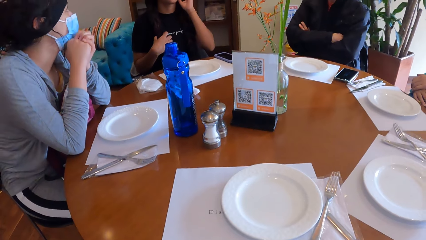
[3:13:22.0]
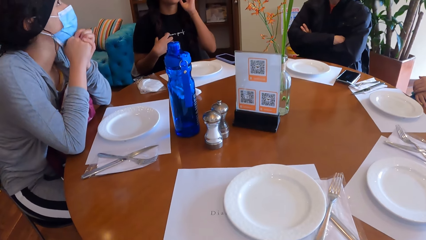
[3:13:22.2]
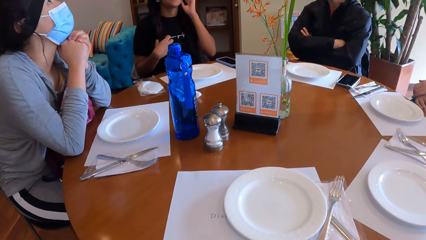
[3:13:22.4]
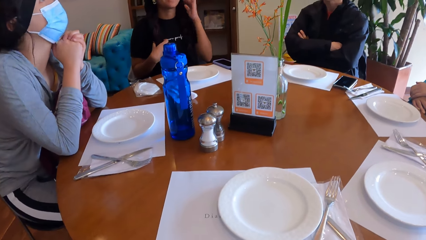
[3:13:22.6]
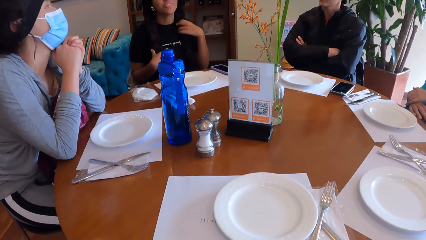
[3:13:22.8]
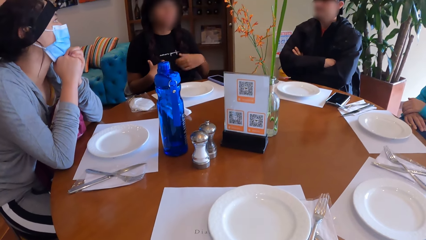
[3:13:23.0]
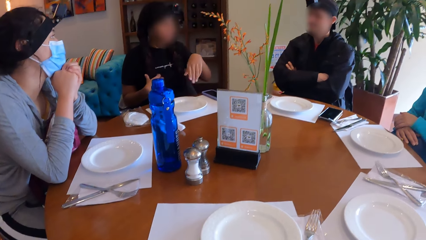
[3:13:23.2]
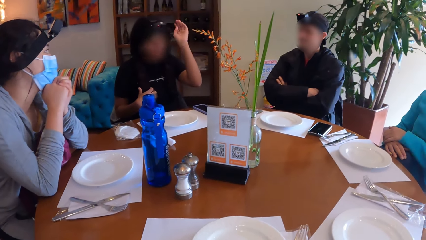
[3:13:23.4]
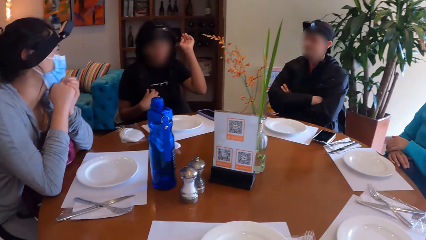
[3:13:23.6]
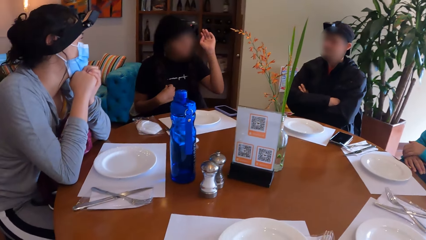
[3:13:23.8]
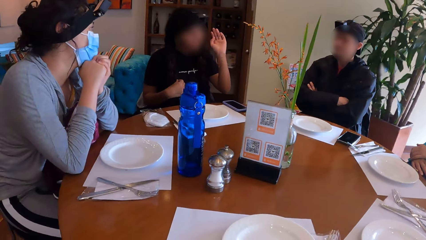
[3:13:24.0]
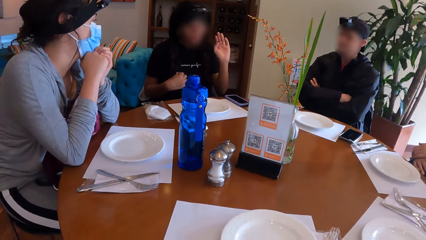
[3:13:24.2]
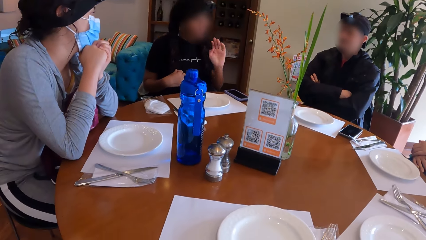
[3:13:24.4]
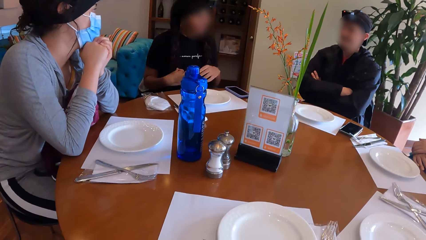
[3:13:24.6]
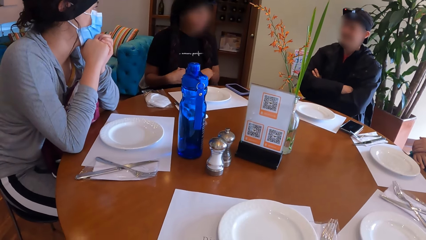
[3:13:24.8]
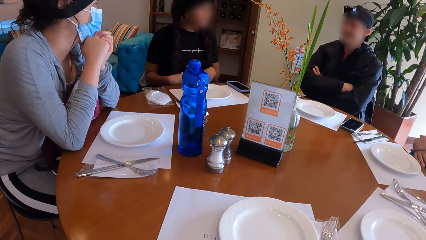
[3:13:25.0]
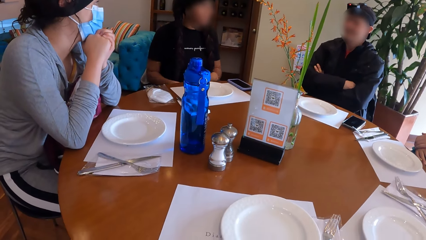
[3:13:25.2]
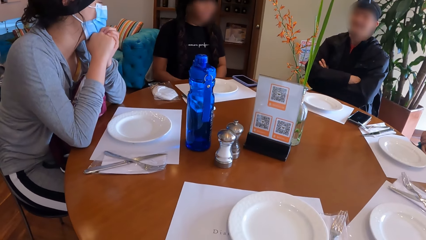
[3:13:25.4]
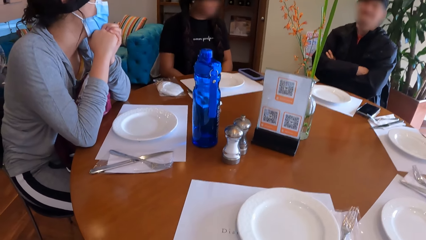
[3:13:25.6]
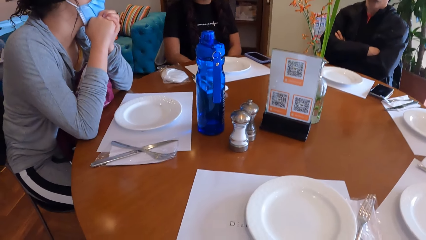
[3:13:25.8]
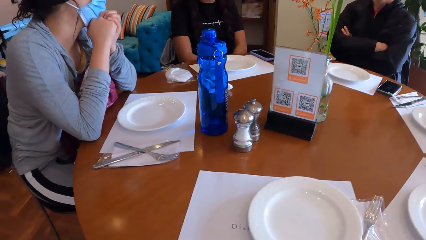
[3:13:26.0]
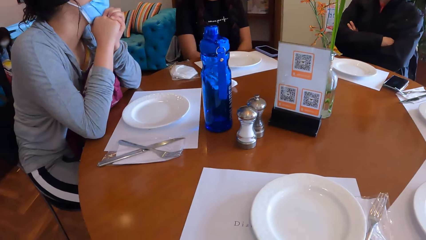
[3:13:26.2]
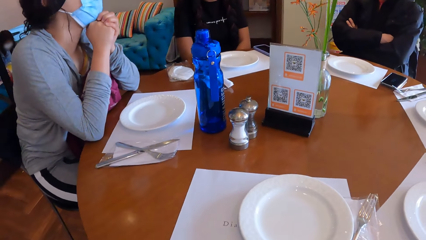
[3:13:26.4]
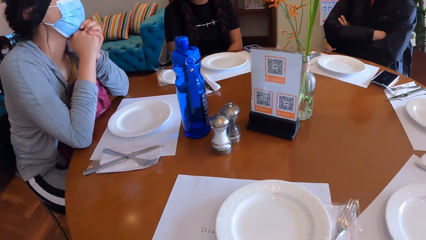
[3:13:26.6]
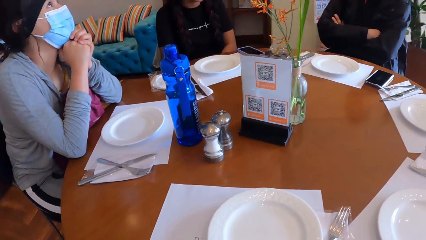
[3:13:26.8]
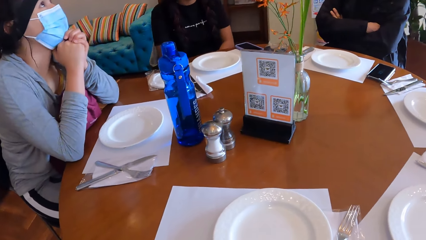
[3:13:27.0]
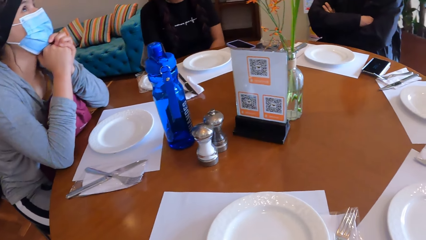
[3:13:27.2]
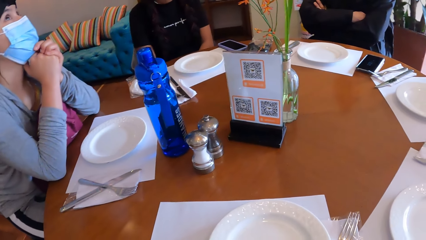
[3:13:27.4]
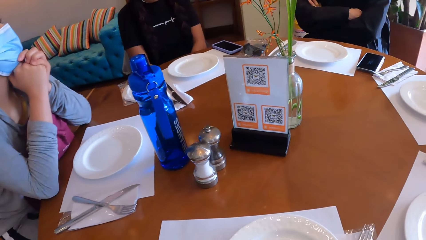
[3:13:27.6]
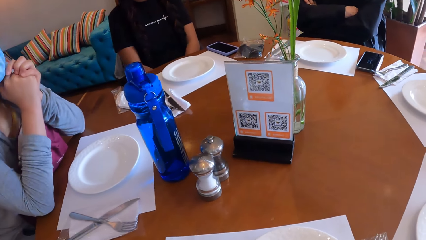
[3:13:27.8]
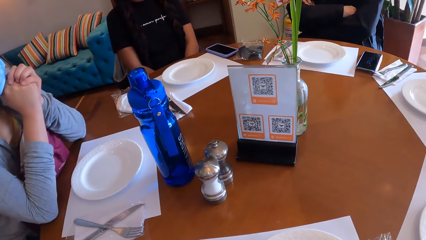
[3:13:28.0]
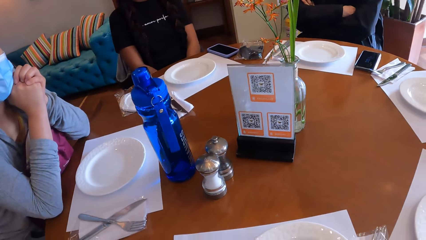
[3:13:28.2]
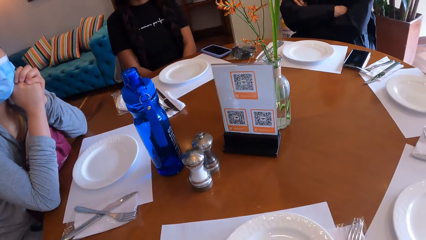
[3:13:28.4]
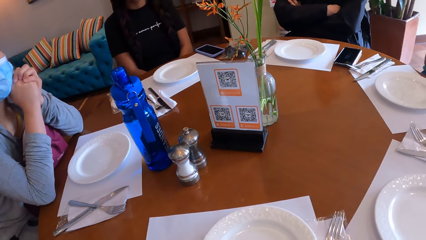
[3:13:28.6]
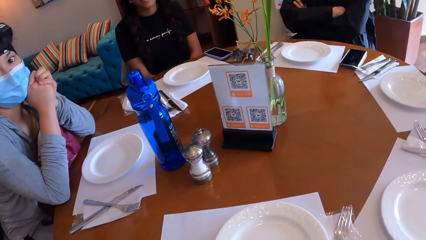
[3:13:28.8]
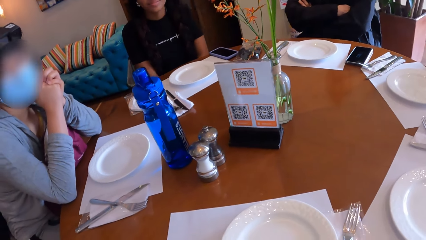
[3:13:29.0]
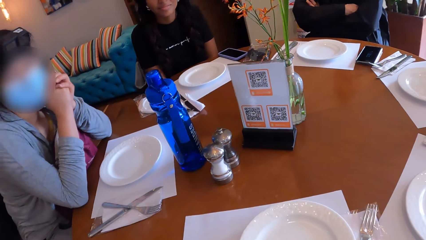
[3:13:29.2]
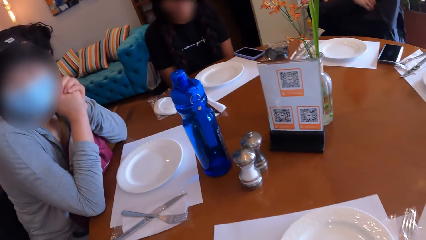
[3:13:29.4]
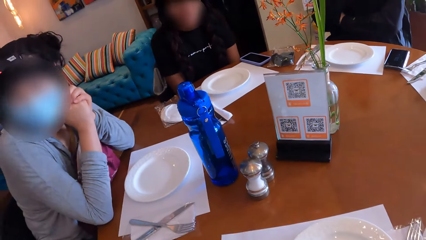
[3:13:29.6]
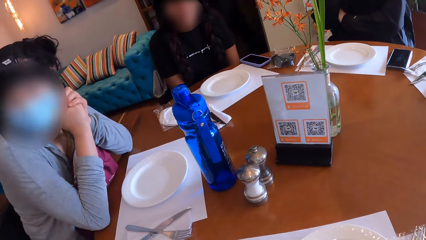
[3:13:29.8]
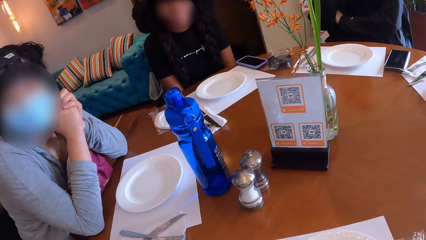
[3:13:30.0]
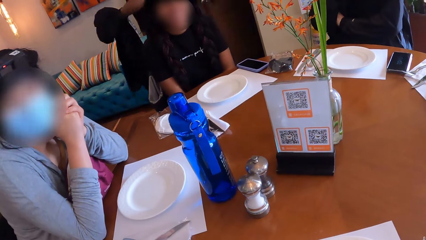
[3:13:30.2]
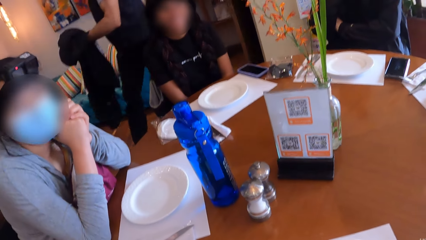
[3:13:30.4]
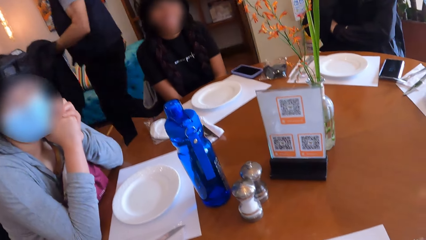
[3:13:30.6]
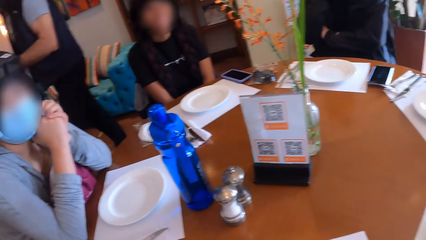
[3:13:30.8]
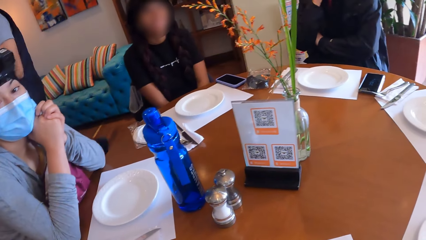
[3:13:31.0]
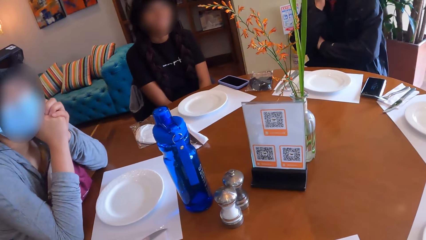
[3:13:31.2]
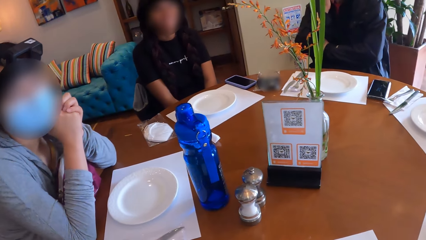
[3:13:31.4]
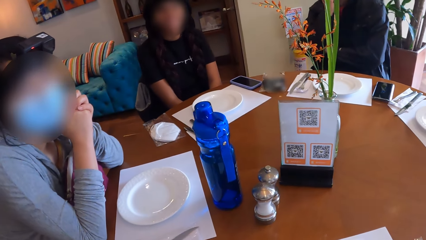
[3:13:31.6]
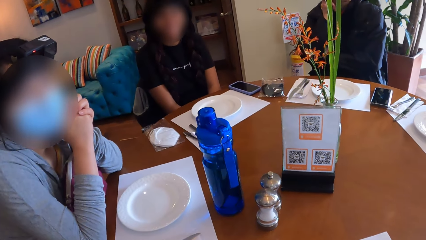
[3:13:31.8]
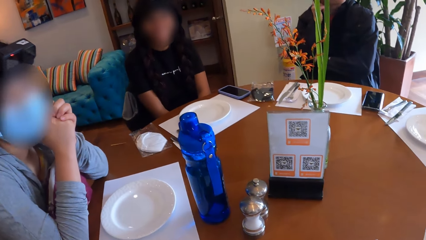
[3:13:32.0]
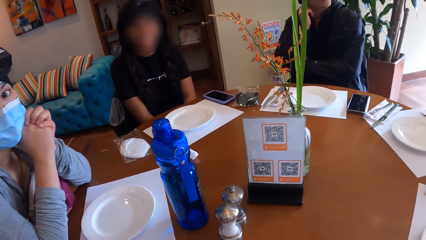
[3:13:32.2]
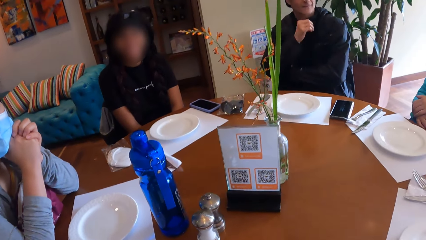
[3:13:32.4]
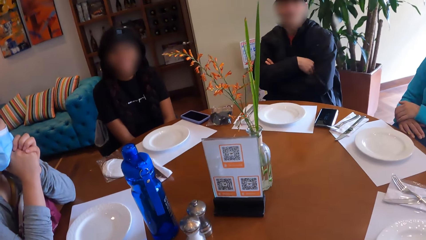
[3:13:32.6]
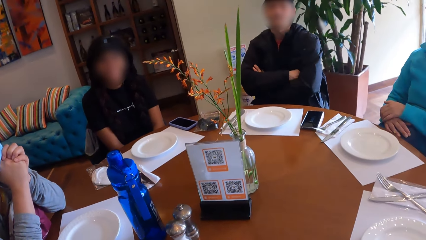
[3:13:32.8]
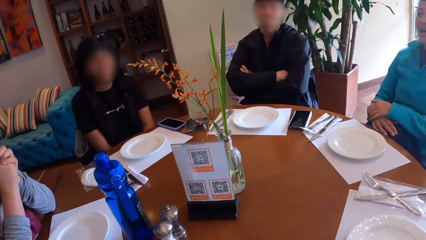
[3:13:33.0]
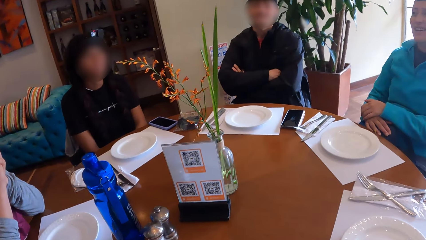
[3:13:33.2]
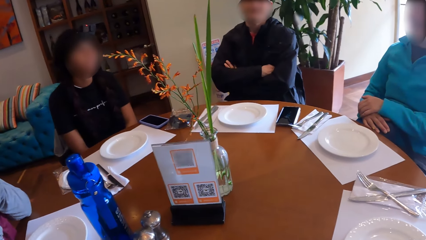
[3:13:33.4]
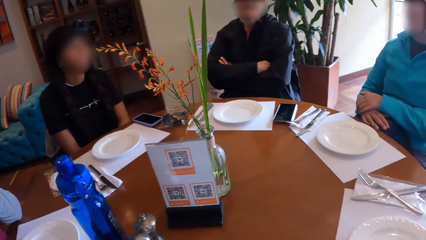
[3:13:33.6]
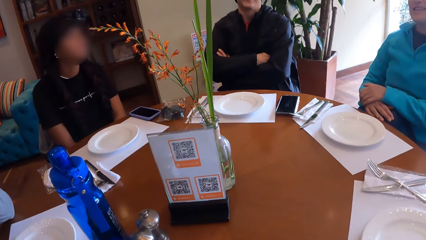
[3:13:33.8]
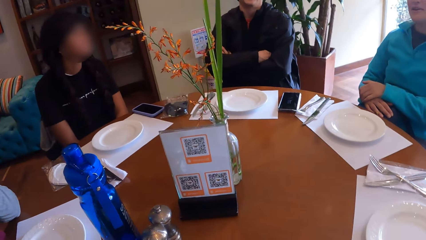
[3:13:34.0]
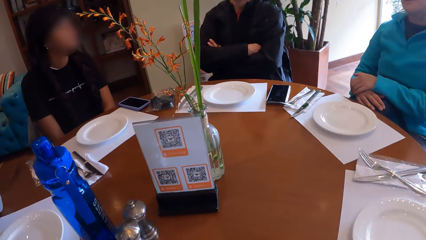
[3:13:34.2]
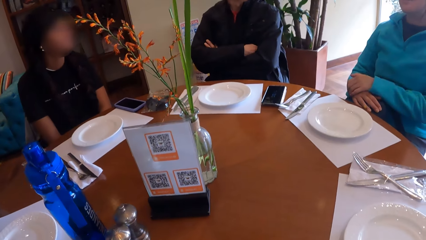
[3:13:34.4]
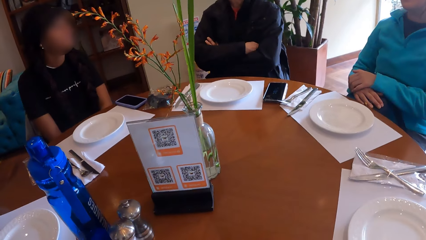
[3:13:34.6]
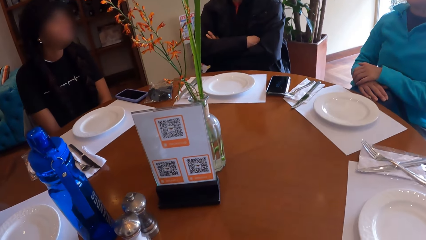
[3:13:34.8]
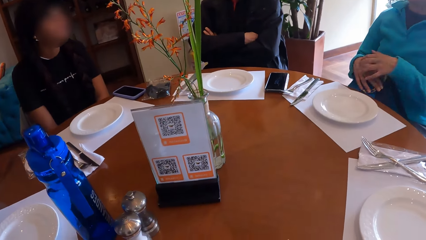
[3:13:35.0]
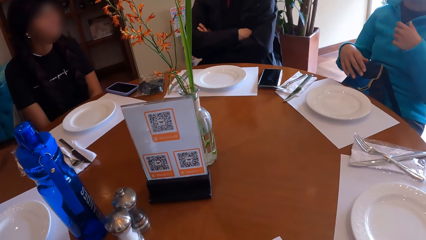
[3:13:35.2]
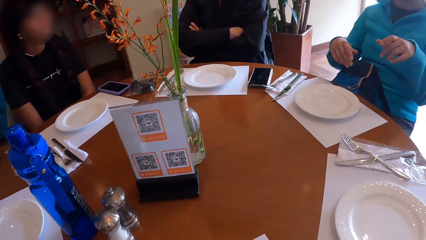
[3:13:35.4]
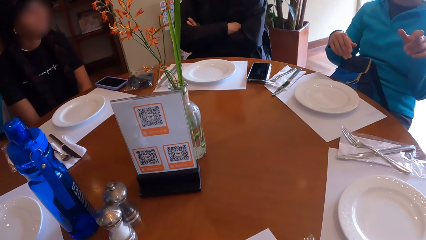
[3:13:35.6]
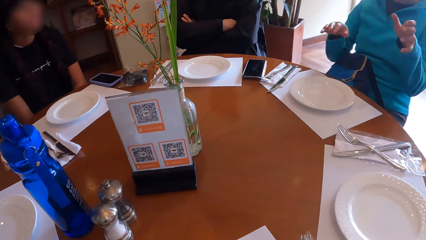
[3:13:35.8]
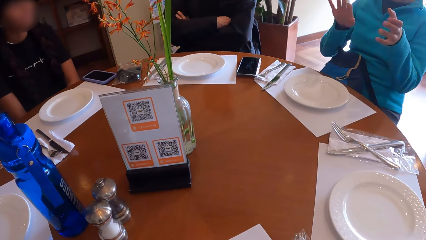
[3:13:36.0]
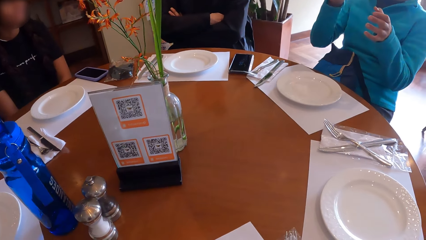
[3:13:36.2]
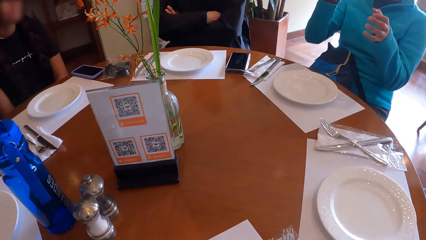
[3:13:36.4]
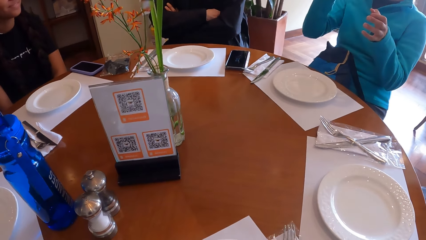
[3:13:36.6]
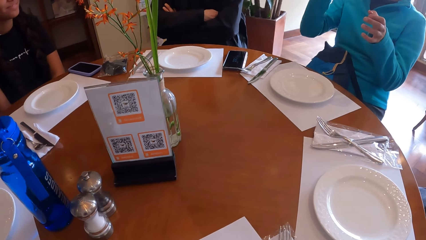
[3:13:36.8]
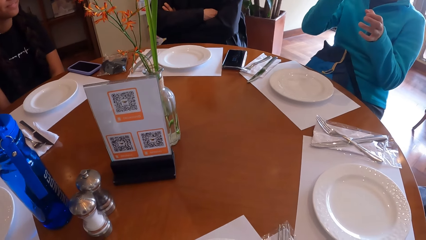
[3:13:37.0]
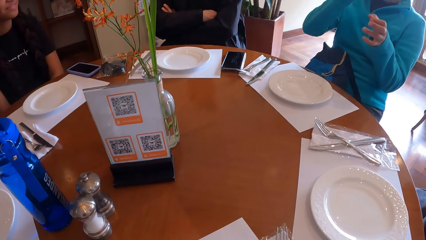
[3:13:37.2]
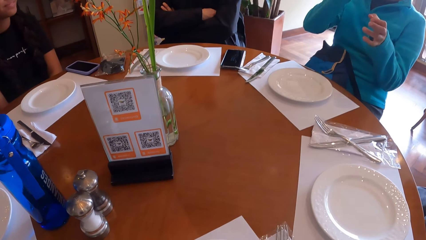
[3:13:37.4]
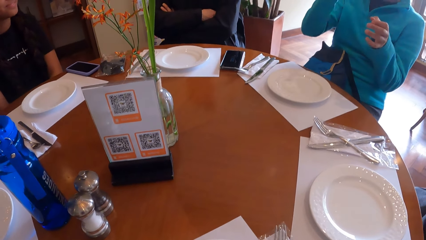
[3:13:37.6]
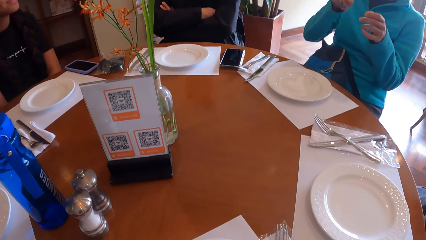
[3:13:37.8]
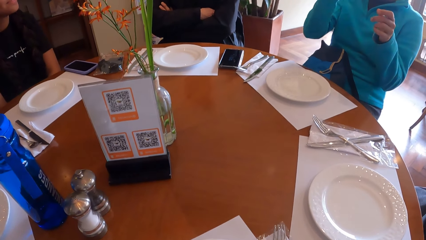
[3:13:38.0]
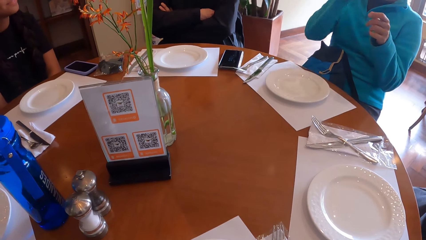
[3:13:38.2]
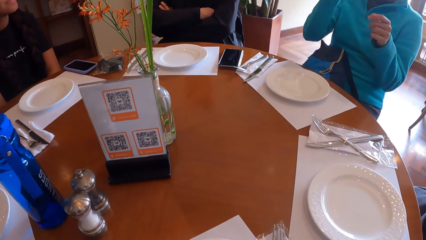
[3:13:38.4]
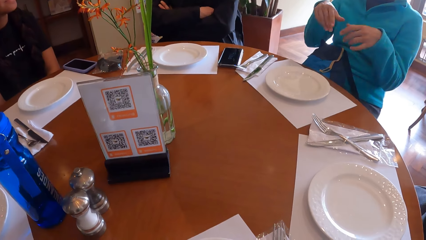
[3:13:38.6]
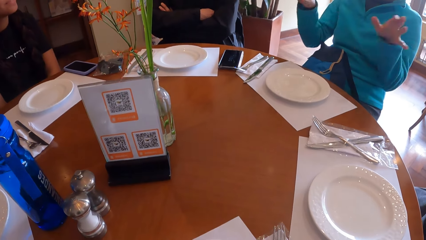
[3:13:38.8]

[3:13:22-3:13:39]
A person looks around. Another person gestures. The second person puts their hands on the lap. The camera wearer looks around. A third person touches their face. A fourth person walks around. The third person crosses their hands. A fifth person talks. The fifth person gestures.
